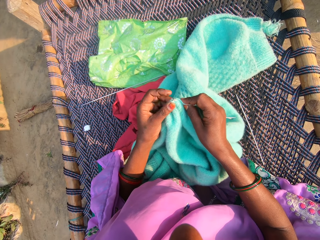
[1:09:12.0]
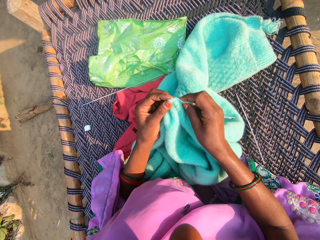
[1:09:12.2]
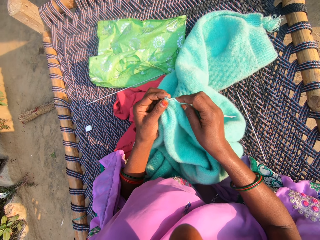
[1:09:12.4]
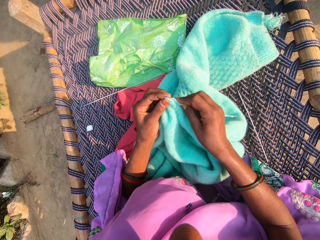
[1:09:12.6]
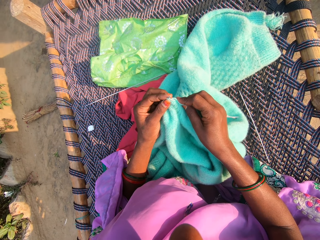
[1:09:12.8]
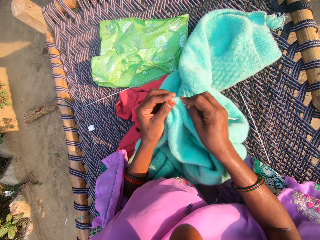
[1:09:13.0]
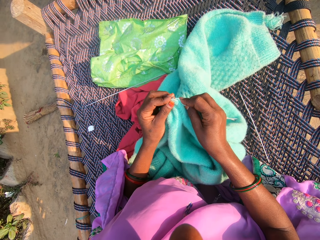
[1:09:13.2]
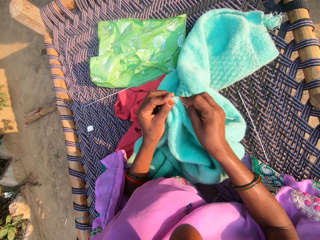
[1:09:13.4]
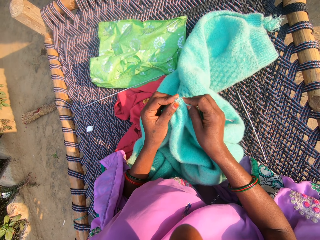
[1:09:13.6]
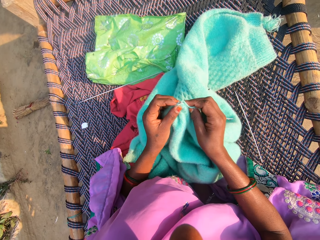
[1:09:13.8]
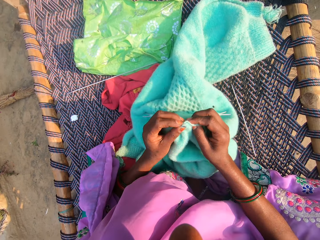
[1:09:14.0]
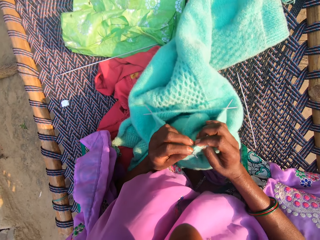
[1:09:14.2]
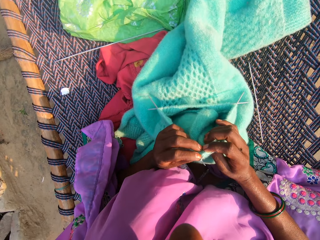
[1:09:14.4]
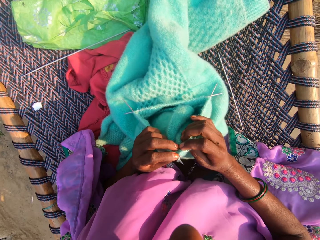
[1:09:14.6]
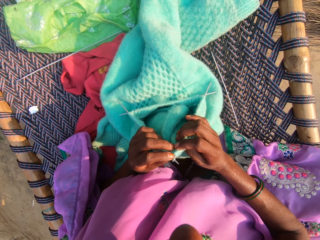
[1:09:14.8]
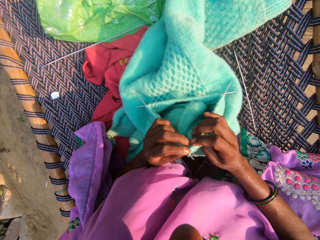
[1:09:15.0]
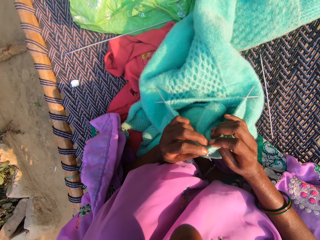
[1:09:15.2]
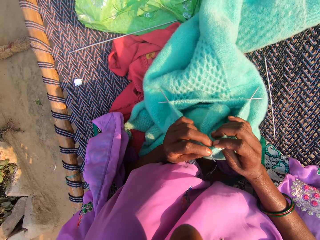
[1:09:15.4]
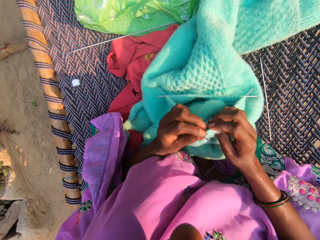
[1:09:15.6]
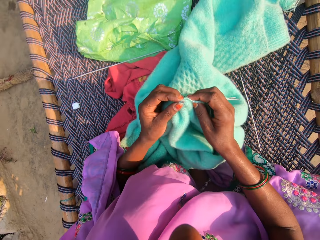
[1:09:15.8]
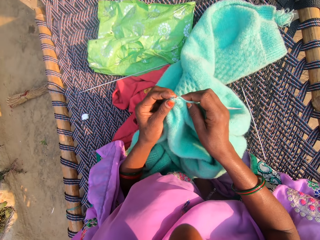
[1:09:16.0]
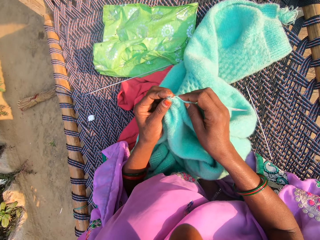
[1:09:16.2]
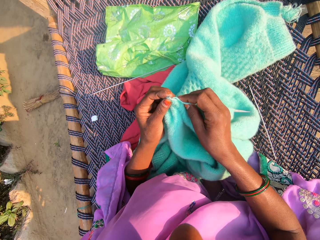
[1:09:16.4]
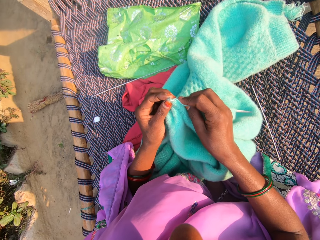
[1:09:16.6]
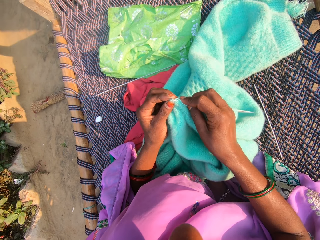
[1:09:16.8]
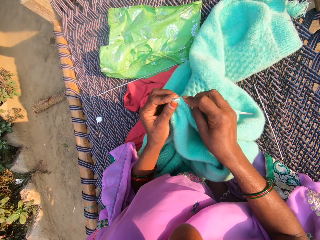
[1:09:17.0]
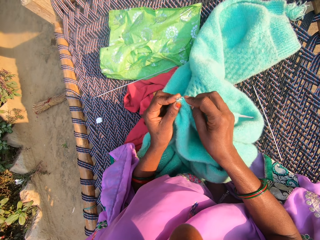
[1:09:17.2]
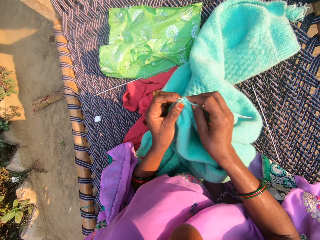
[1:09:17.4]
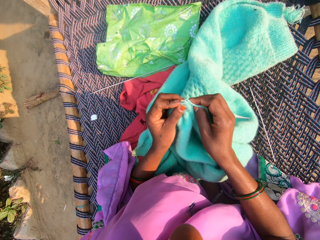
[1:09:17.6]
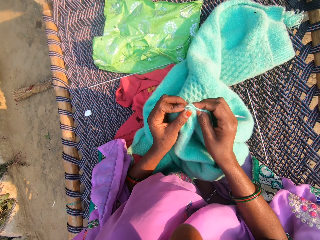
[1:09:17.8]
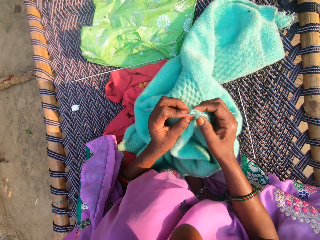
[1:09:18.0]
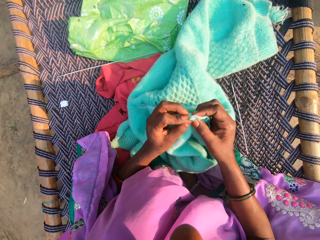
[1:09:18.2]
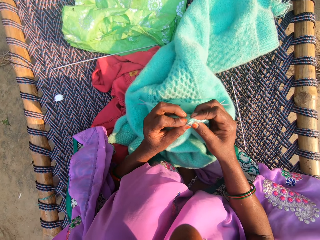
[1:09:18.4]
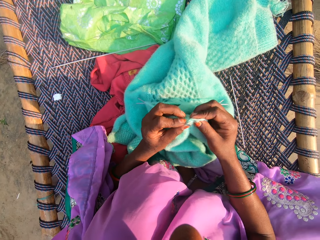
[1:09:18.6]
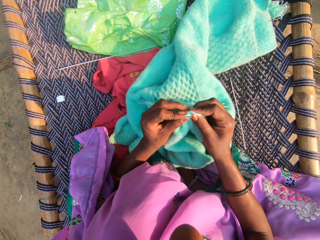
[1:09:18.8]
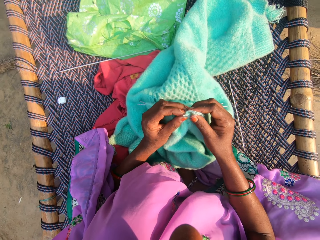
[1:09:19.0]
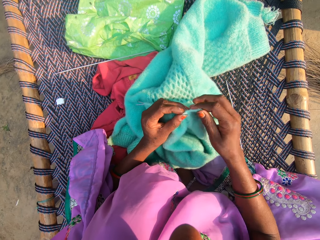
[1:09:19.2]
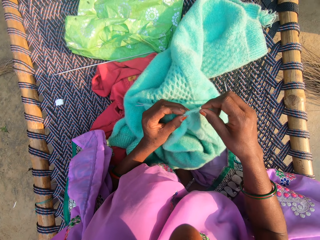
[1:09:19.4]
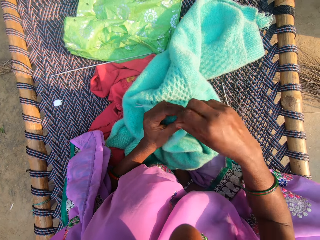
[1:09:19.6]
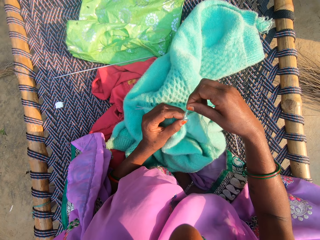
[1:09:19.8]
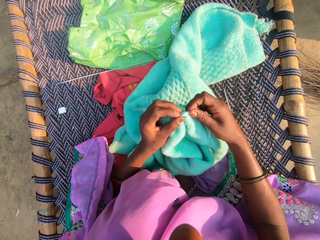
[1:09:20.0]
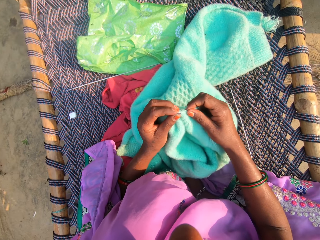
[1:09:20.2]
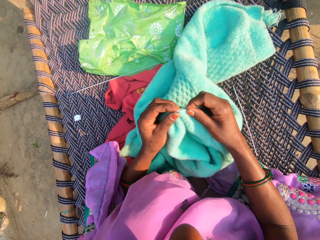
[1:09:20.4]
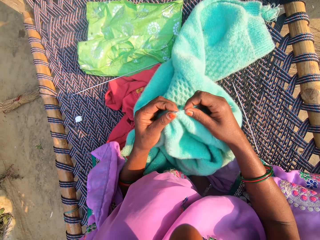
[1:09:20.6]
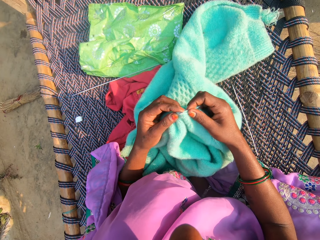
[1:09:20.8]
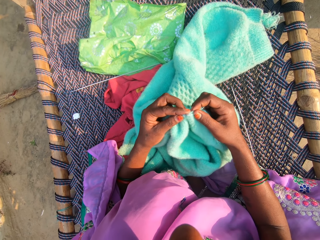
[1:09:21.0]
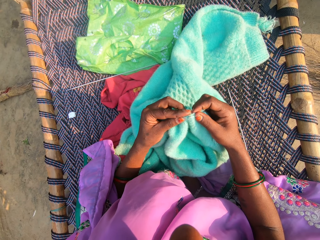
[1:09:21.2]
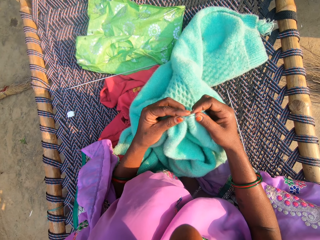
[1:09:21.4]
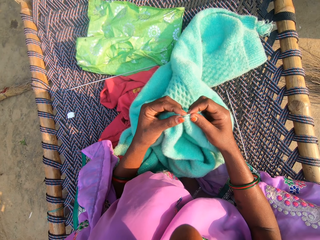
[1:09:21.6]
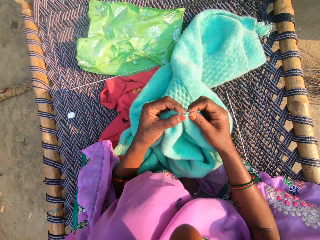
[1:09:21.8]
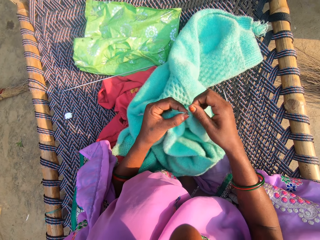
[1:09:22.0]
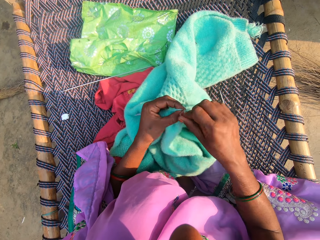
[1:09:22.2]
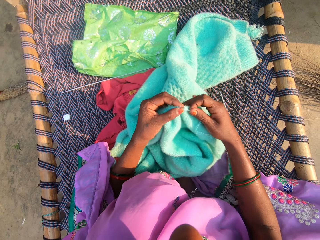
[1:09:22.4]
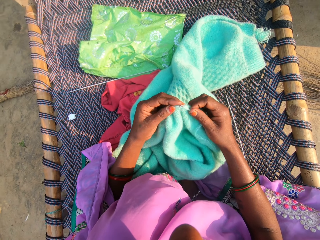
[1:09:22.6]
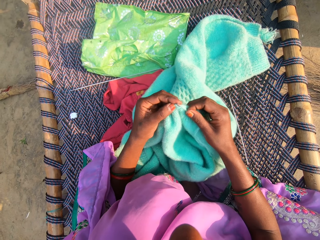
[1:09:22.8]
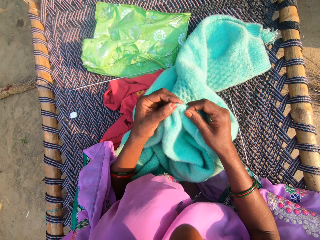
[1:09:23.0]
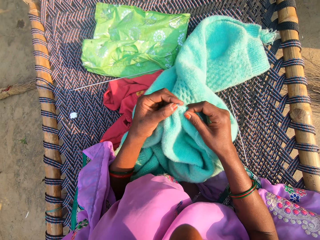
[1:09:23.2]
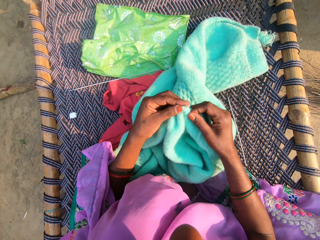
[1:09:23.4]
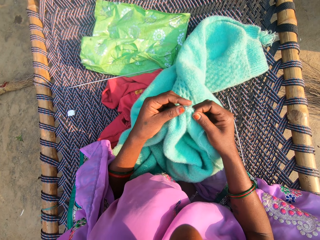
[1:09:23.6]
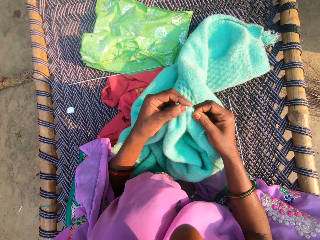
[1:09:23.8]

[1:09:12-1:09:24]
The camera wearer stares at the fabric. They knit the fabric.

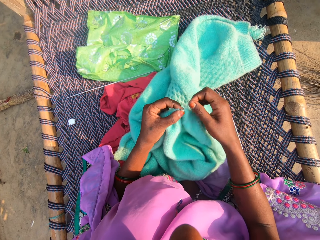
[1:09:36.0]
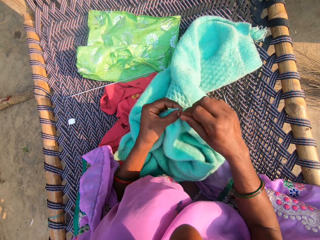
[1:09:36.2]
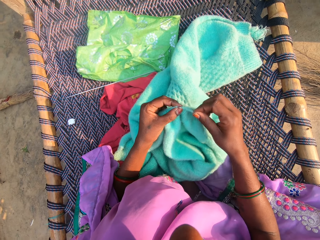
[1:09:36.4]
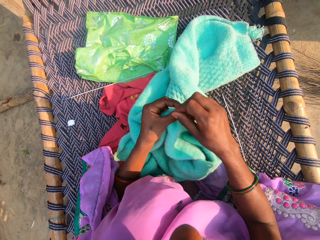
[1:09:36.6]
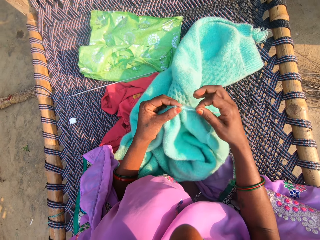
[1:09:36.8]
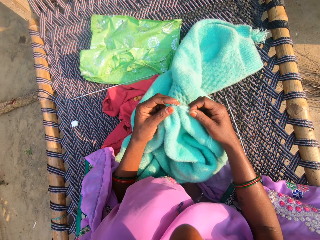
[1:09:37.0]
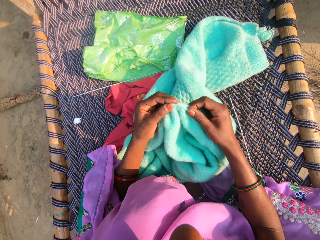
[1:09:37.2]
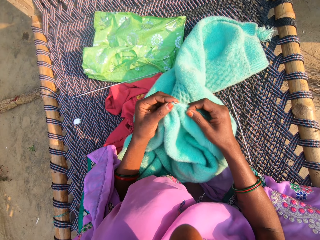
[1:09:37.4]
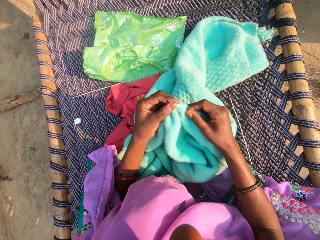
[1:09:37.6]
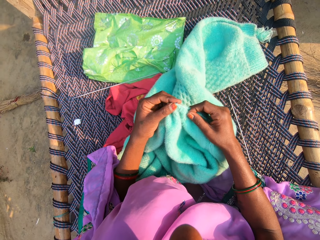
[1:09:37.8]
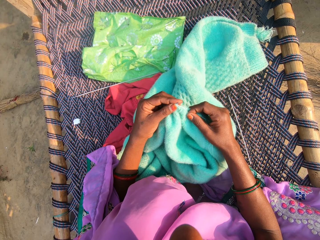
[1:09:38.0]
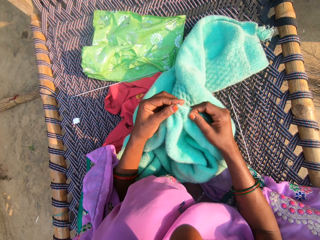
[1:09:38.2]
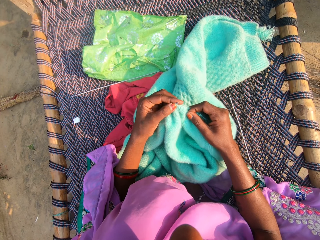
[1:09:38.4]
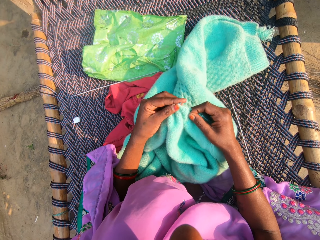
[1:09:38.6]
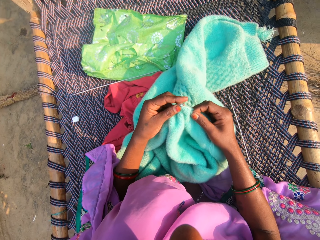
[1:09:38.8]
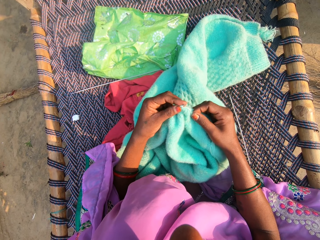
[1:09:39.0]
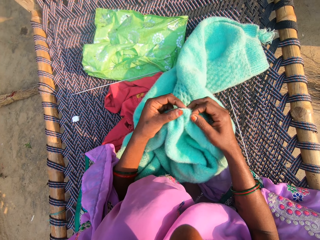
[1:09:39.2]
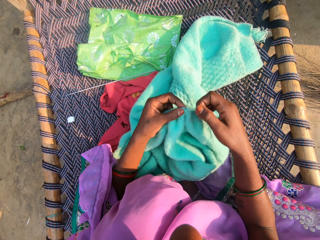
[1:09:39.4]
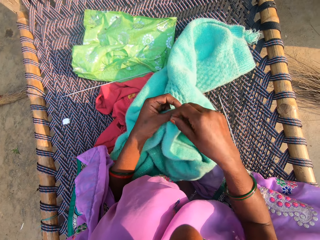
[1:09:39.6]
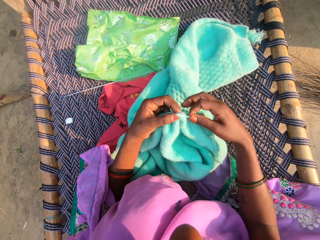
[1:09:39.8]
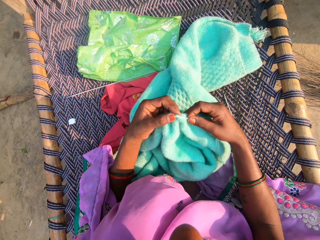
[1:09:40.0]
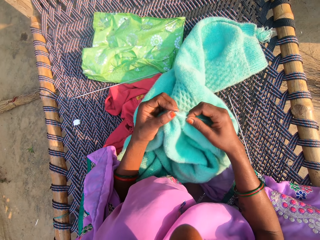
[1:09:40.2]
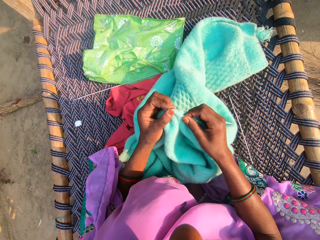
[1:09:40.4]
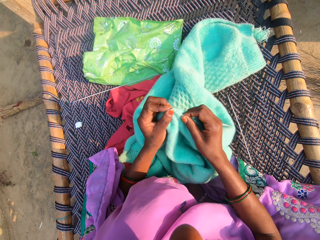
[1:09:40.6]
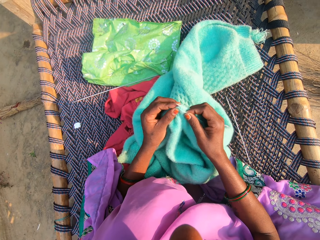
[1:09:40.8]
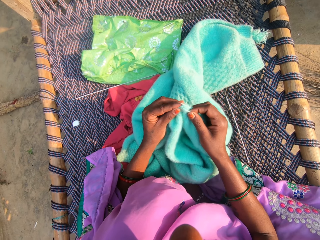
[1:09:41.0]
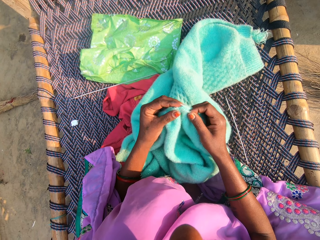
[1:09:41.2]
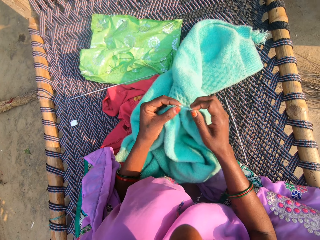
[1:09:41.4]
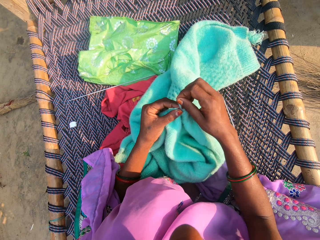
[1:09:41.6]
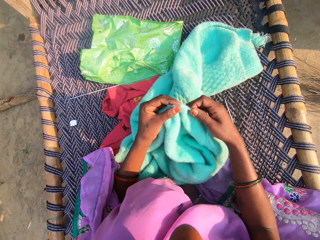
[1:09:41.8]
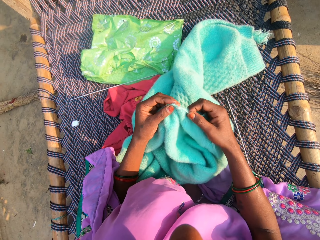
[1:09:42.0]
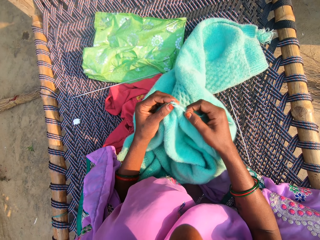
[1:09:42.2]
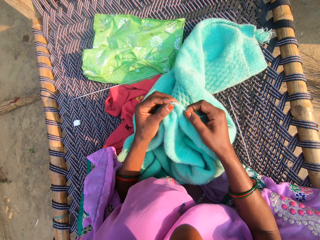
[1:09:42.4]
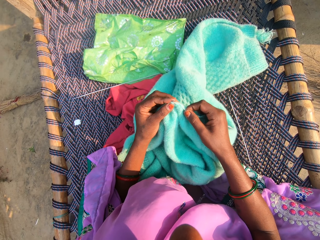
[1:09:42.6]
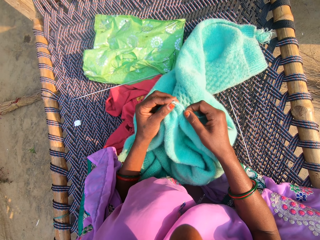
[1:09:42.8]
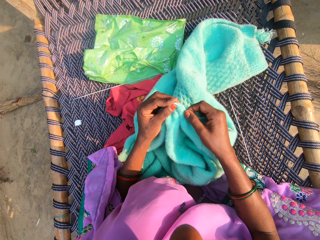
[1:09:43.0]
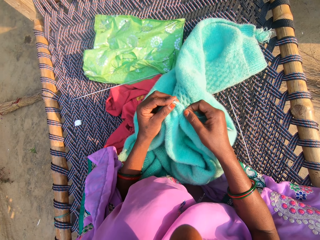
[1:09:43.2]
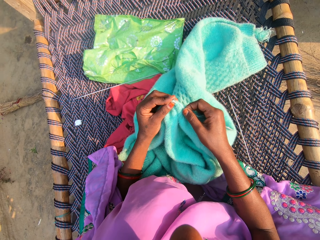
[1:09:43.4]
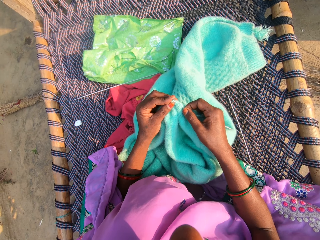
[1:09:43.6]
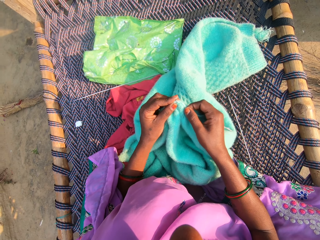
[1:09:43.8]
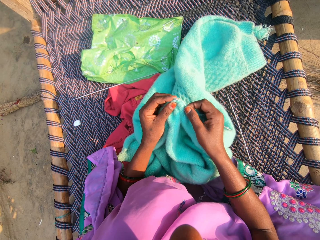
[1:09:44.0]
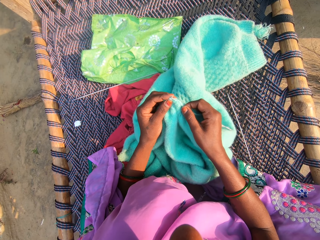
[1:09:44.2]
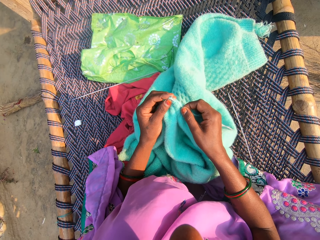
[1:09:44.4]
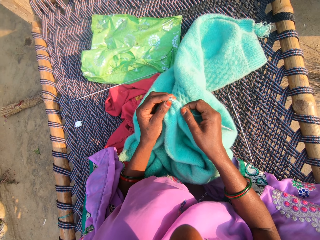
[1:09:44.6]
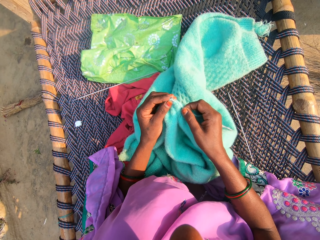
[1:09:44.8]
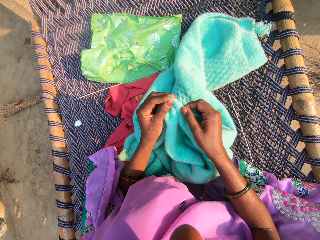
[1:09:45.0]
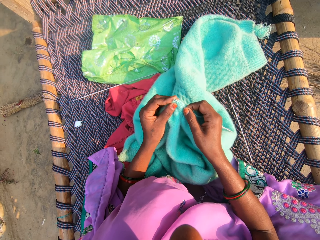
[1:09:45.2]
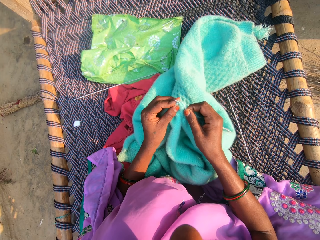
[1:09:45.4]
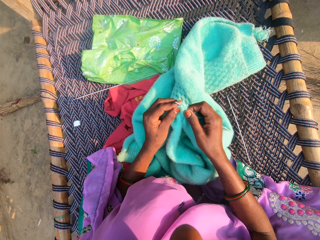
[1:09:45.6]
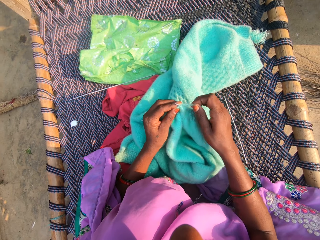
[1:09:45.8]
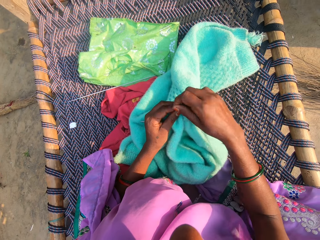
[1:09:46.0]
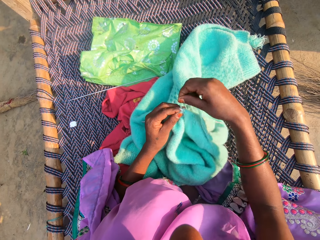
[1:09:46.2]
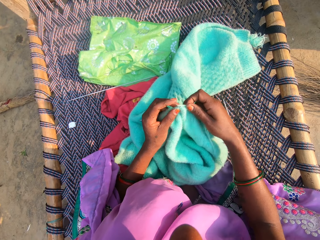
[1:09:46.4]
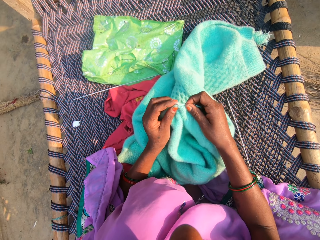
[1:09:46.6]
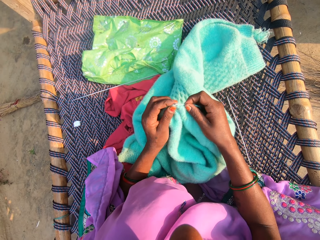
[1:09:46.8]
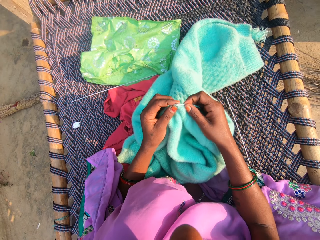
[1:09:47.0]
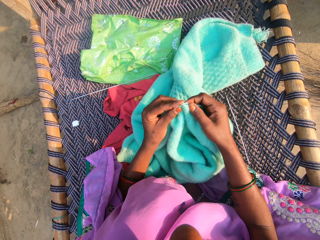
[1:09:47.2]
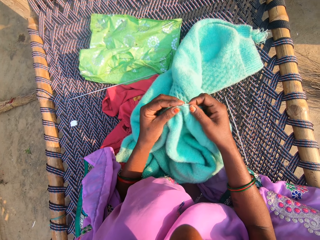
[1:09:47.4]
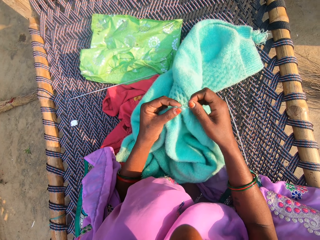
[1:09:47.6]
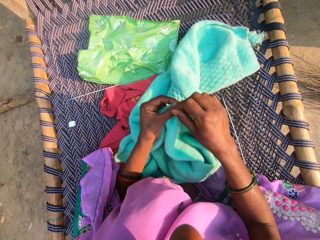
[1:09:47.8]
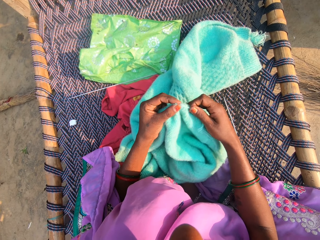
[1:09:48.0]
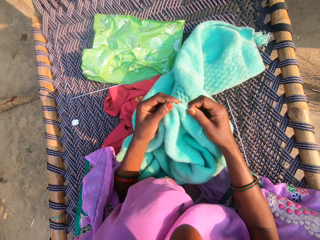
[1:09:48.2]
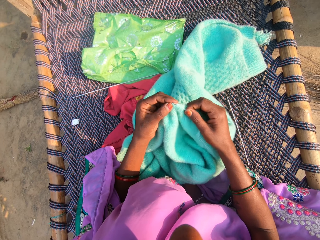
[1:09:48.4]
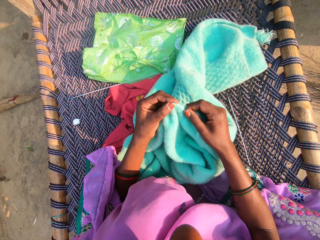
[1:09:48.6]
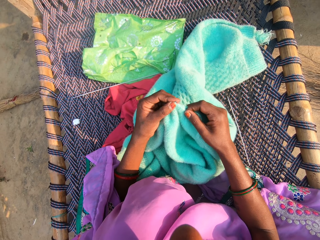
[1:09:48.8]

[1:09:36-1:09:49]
The camera wearer knits material with hands.
